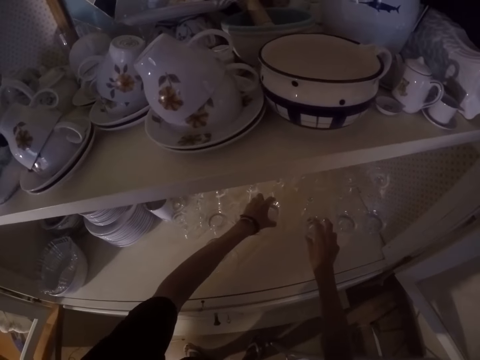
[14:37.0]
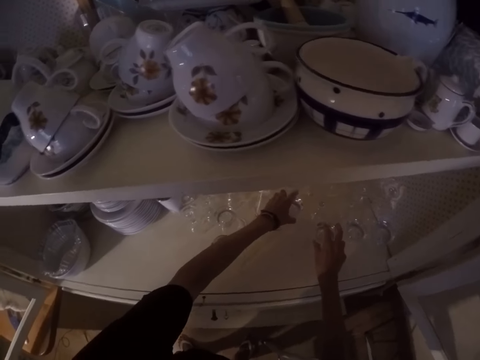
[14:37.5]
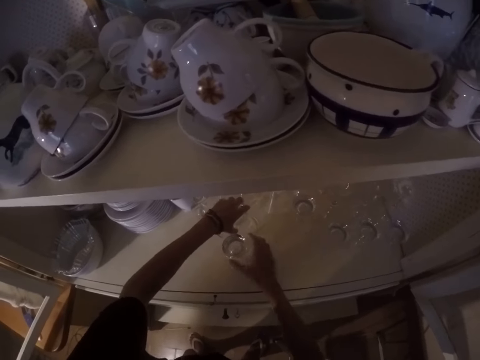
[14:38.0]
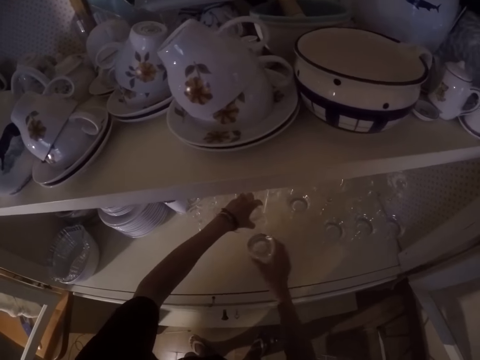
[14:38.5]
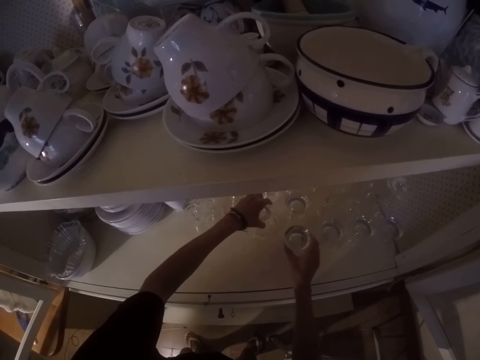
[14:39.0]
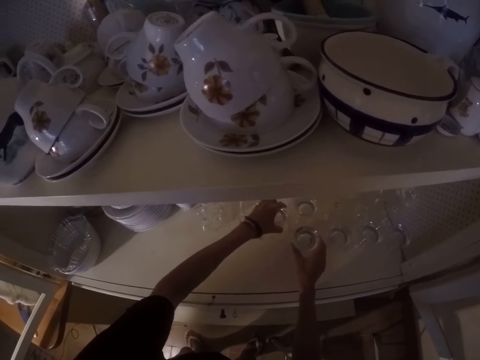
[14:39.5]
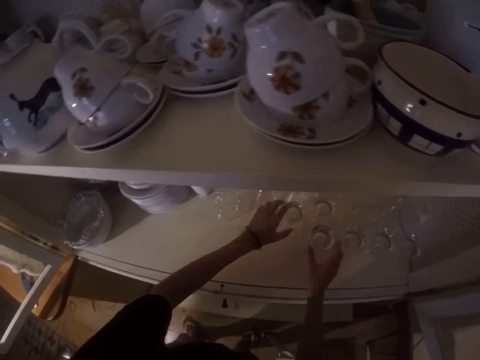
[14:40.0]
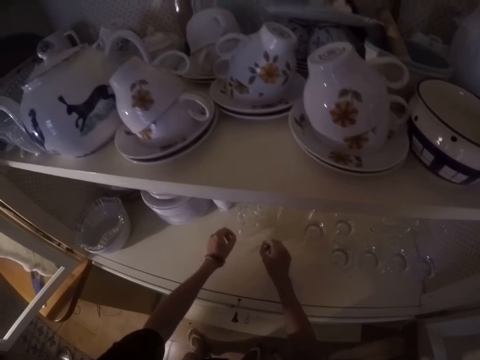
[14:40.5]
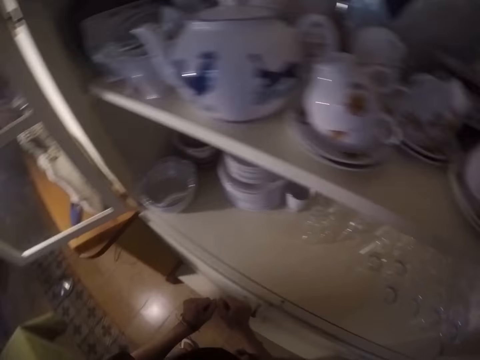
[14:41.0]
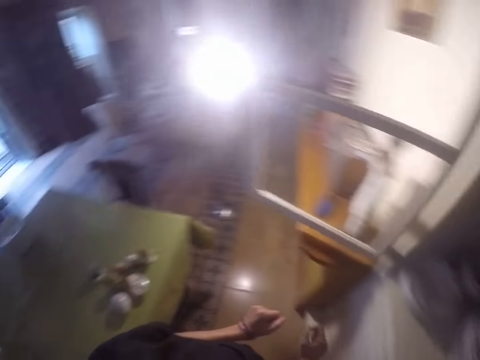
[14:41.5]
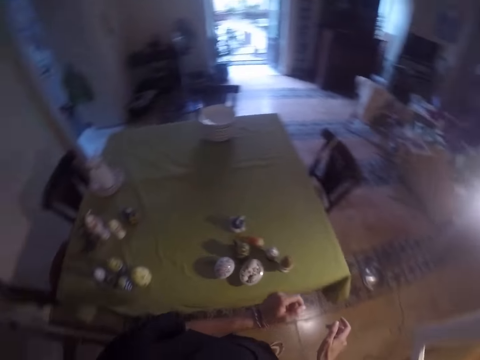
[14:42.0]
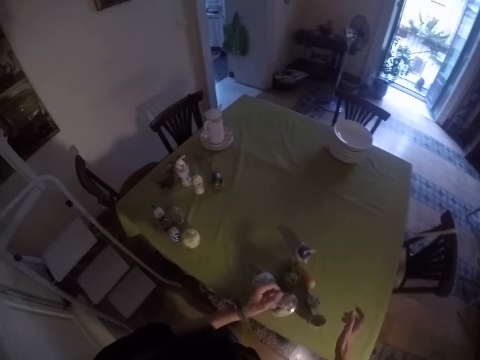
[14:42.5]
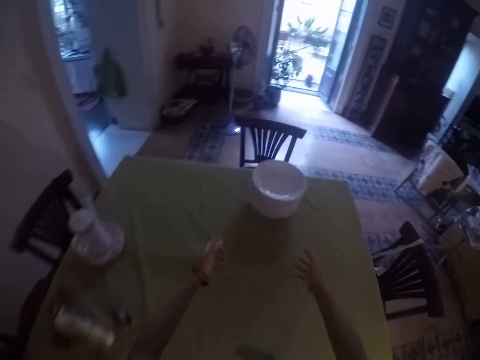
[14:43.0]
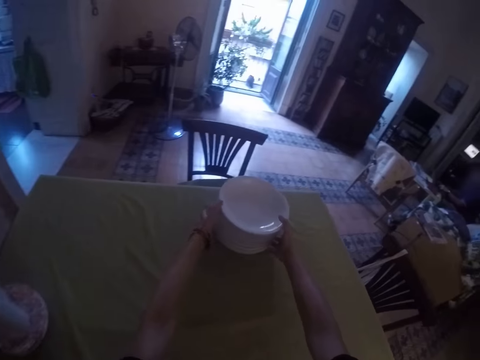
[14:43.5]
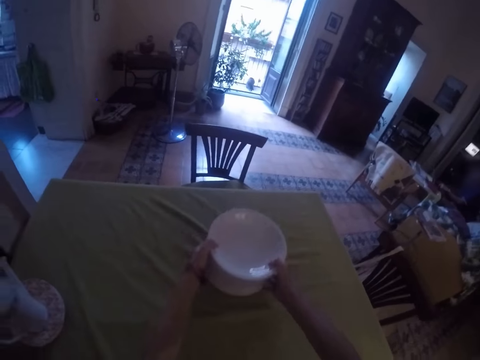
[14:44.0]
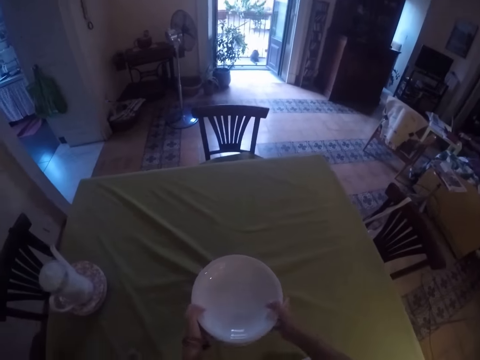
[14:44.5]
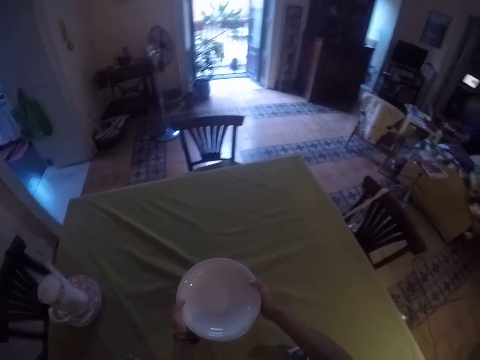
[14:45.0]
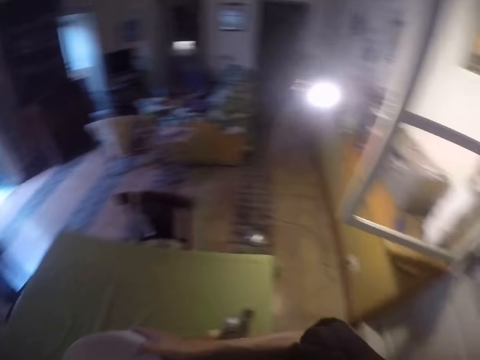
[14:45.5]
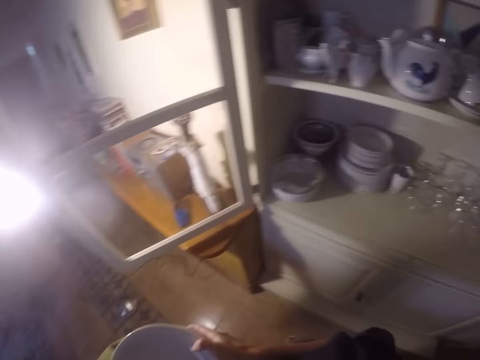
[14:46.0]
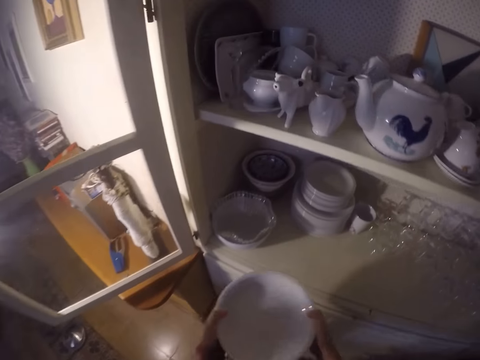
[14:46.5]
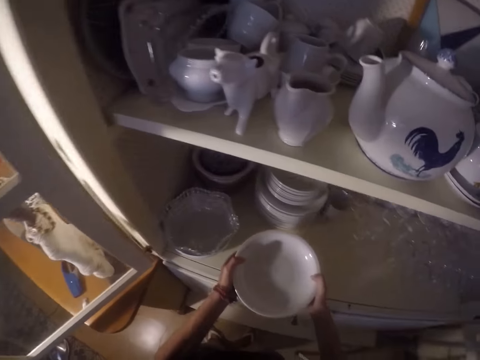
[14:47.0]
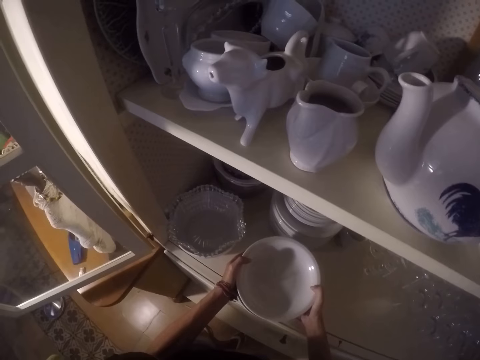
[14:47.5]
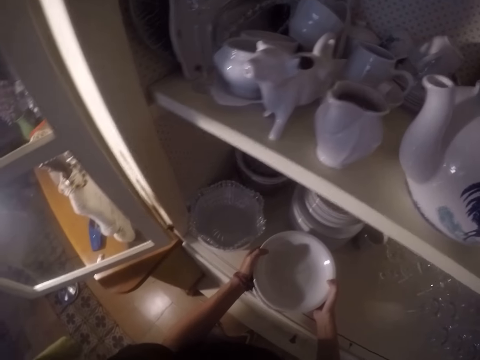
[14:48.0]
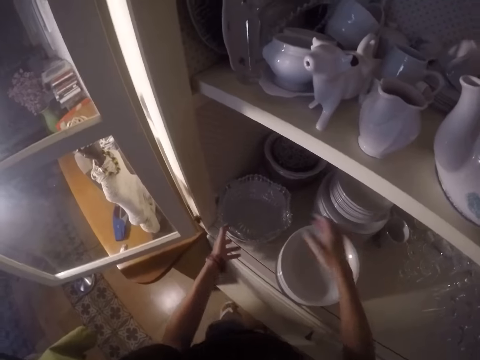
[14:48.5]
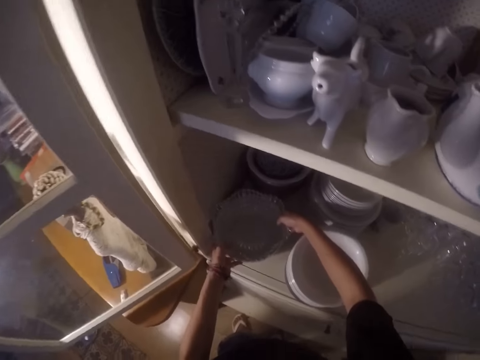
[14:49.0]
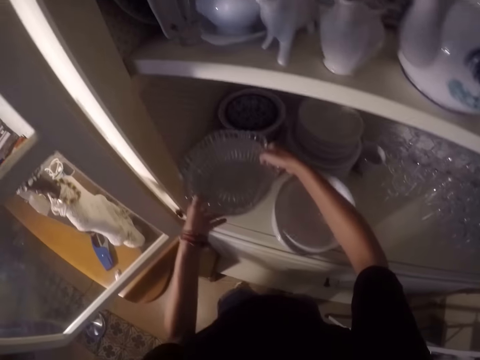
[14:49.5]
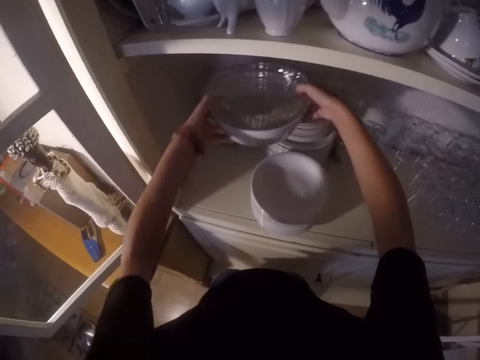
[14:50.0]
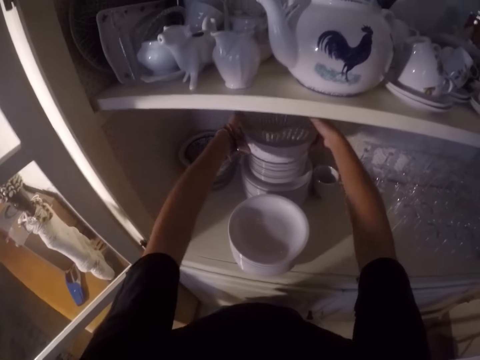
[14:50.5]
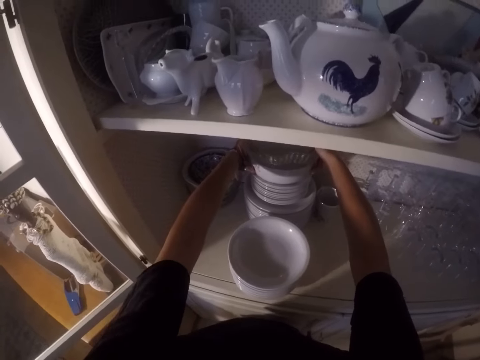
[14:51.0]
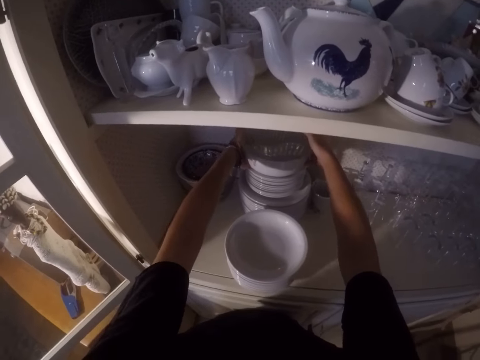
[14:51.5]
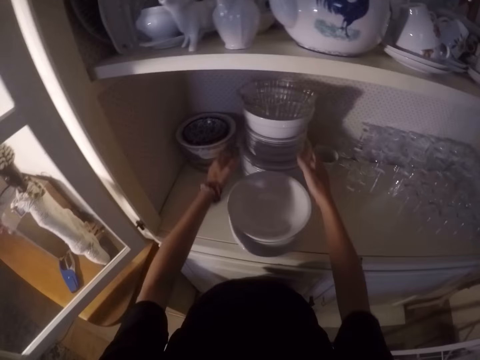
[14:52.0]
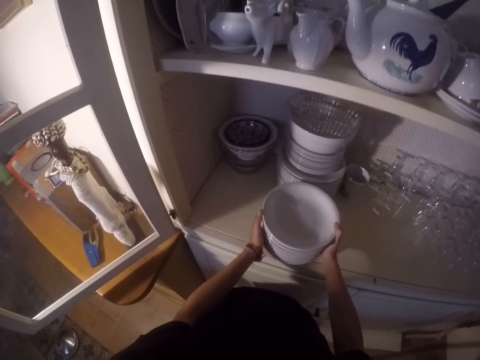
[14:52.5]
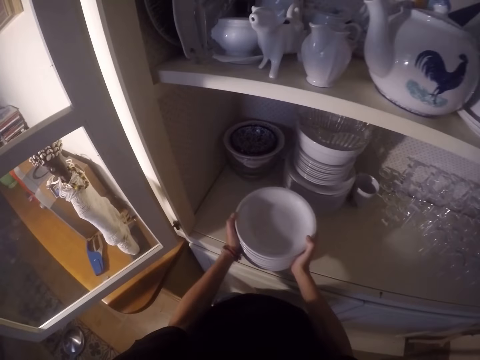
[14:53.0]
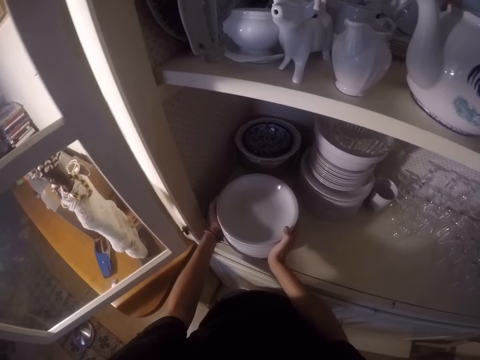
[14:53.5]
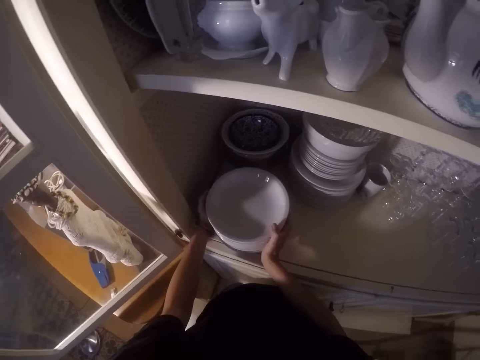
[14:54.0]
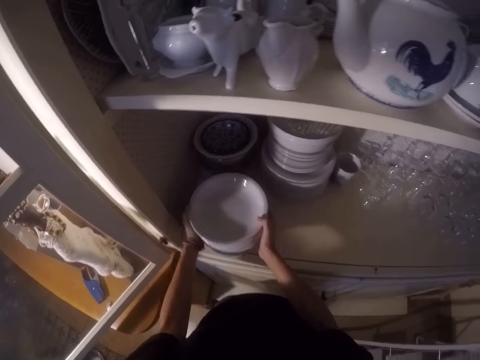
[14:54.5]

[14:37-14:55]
The camera wearer moves their hands. They walk around the house. They pick plates from the table. They move the plates on the table. They pick the plates from the table. They walk around the house. They place the plates in the cabinet. They move their hands. They pick the bowls in the cabinet. They place the bowls on top of the plates inside the cabinet. They move their hands. They move the plates in the cabinet.

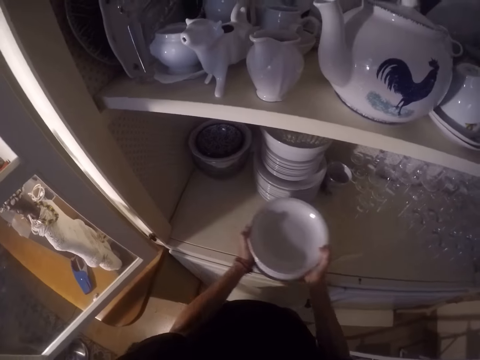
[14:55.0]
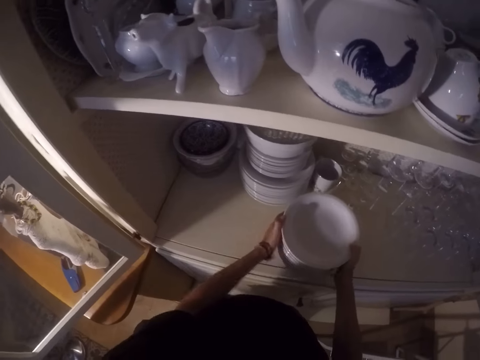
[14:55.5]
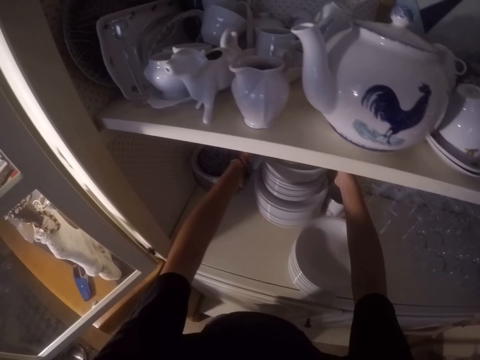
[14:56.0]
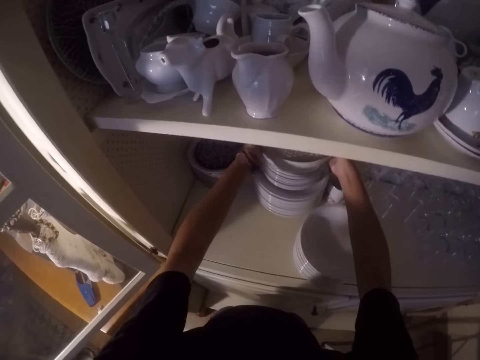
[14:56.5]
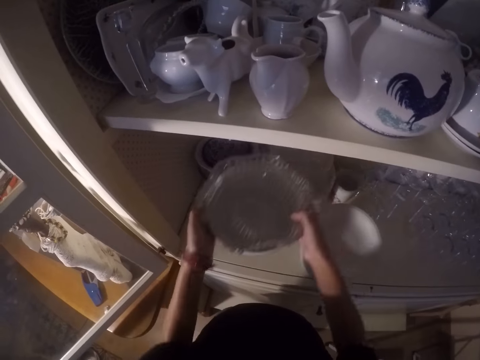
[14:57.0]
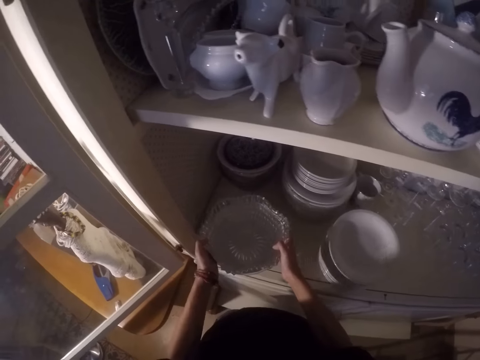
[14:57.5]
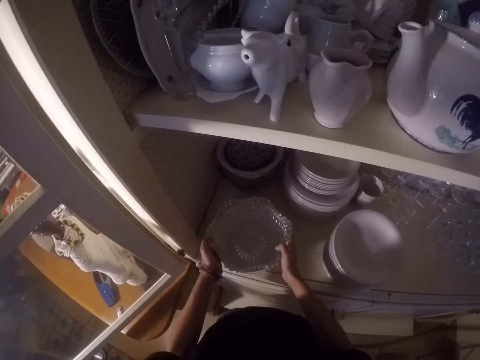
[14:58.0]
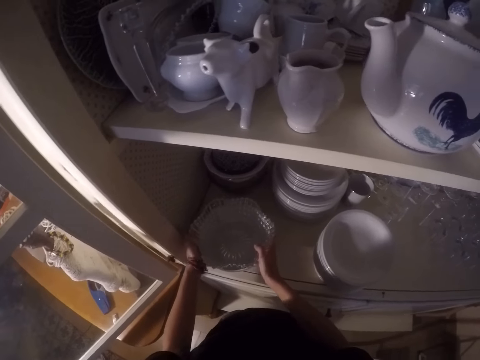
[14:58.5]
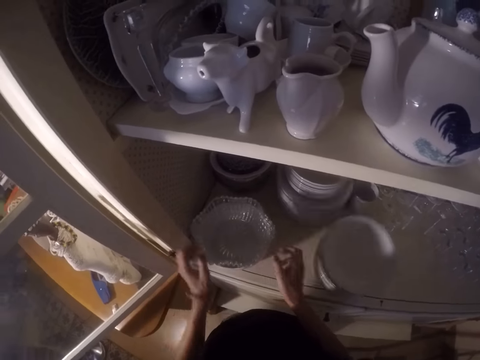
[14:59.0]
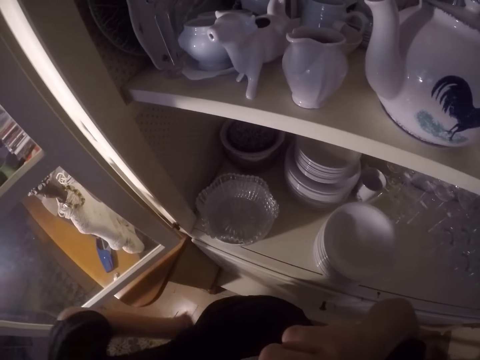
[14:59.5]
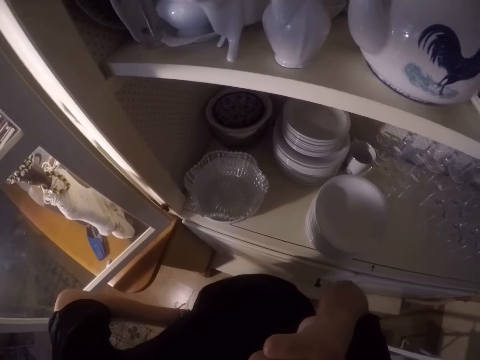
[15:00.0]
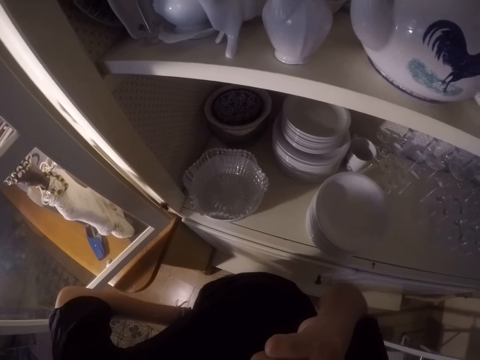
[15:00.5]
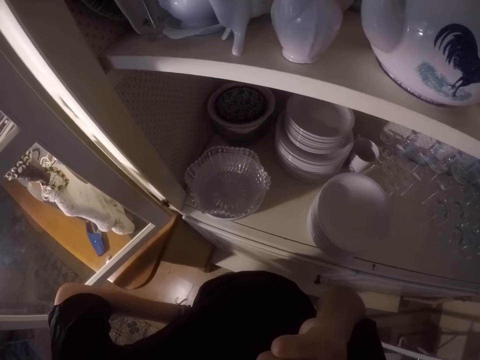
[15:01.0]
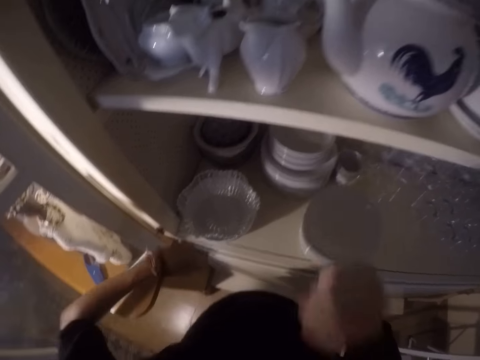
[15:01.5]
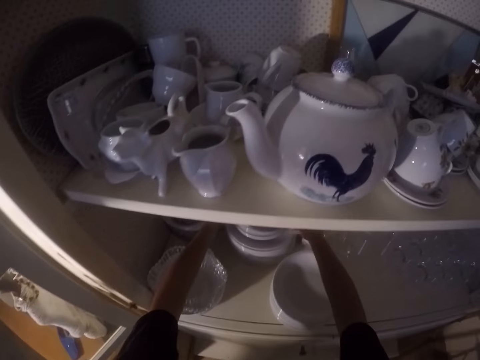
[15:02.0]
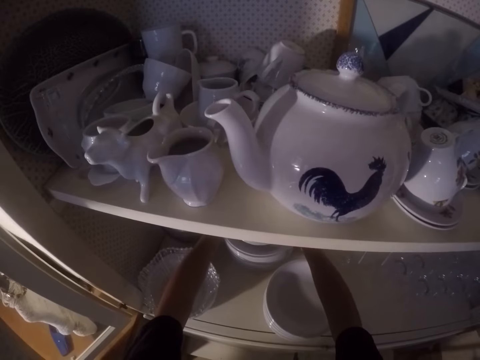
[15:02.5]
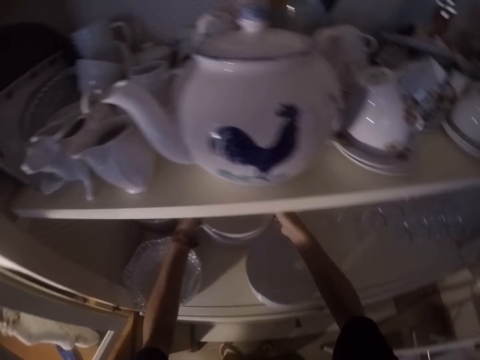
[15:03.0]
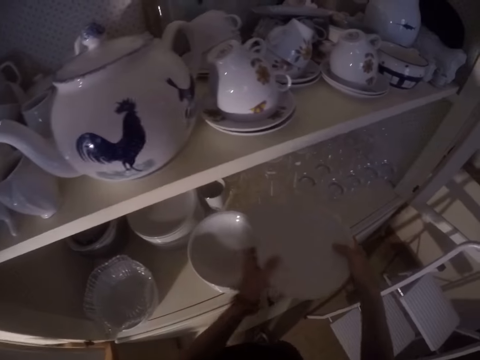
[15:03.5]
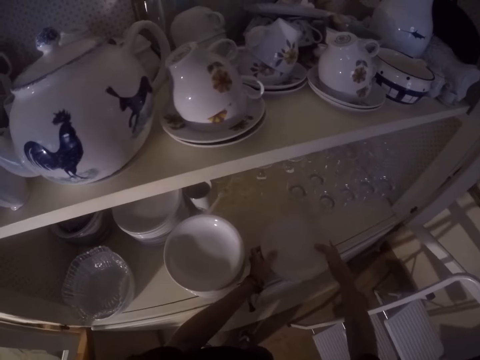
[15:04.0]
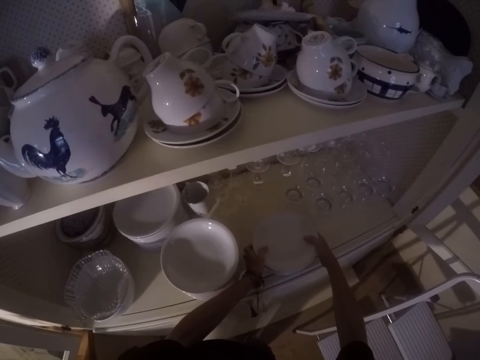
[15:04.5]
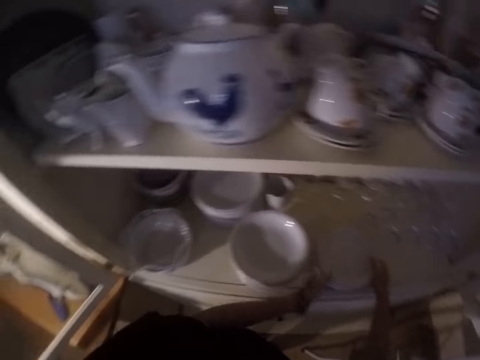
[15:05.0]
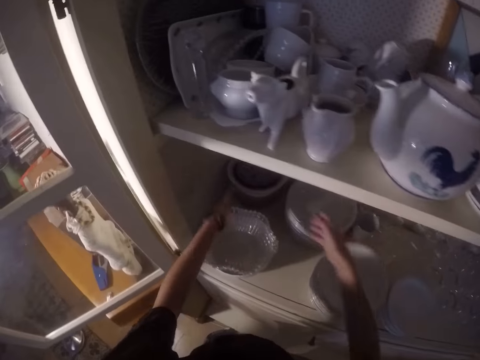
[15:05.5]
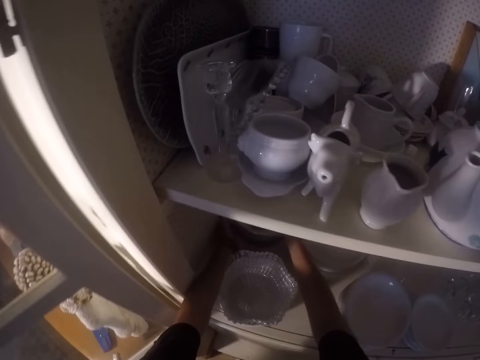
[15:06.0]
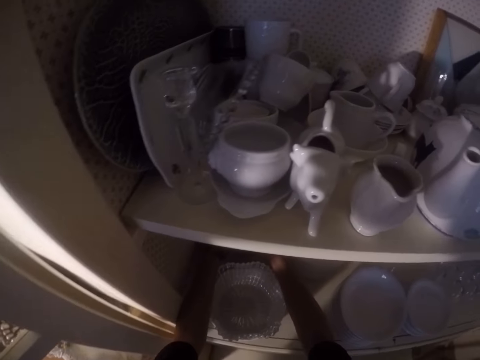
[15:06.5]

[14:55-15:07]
The camera wearer moves their hands. They pick the bowls from the top of the plates. They place the bowls in the cabinet. They move their hands. They stand. They move their hands. They pick the plates from the cabinet. They place the plates in the cabinet. They move their hands. They pick up a bowl. They pick plates.
